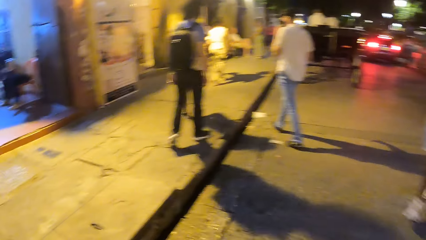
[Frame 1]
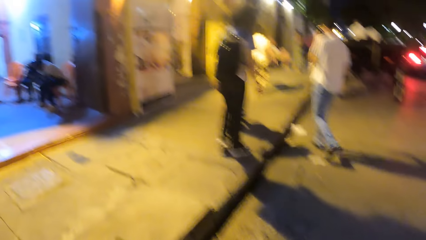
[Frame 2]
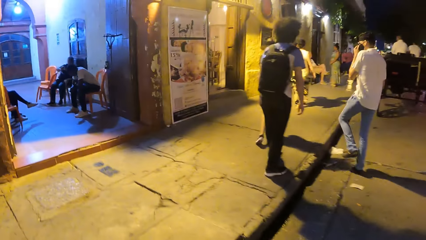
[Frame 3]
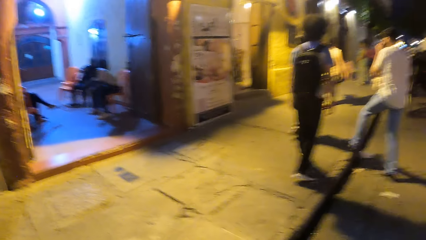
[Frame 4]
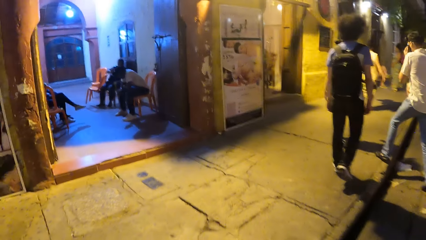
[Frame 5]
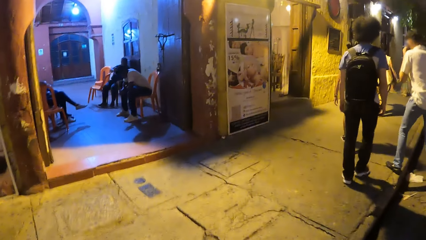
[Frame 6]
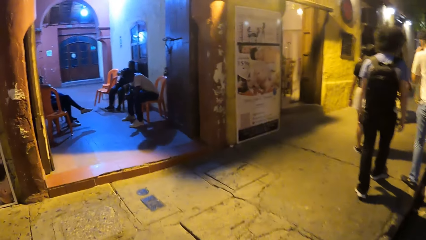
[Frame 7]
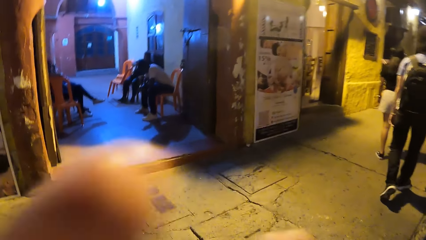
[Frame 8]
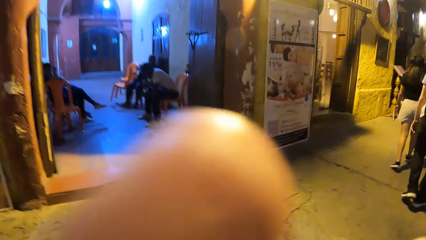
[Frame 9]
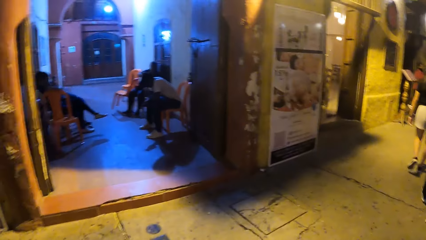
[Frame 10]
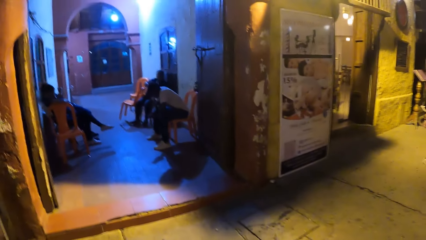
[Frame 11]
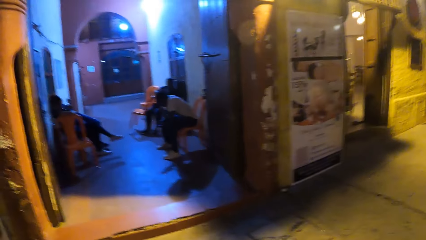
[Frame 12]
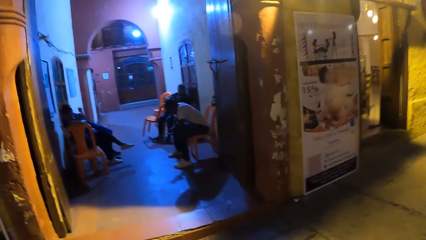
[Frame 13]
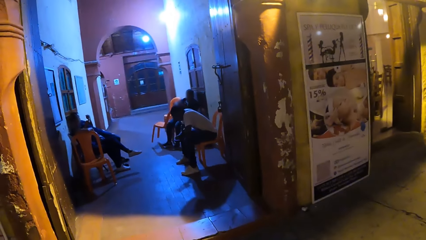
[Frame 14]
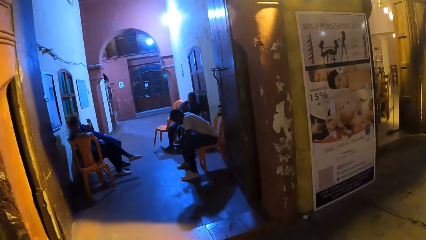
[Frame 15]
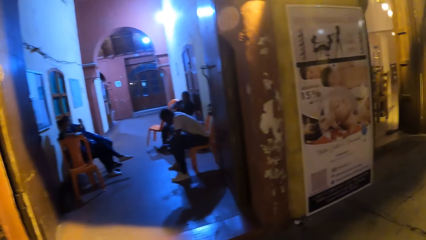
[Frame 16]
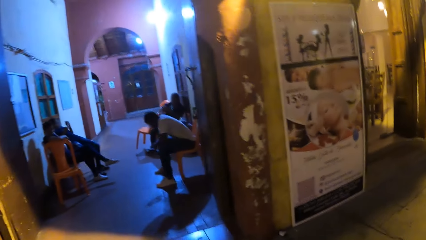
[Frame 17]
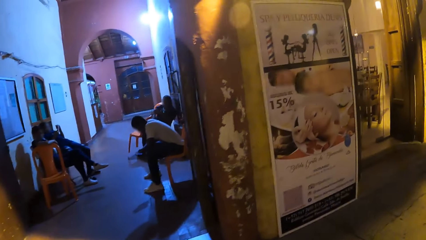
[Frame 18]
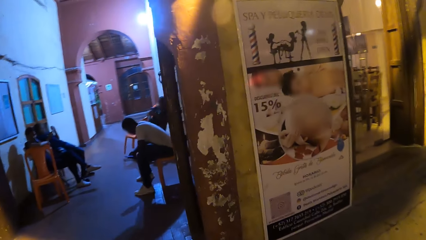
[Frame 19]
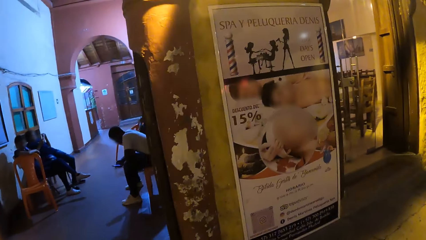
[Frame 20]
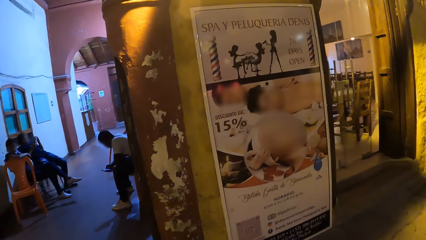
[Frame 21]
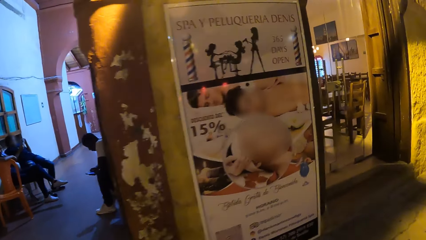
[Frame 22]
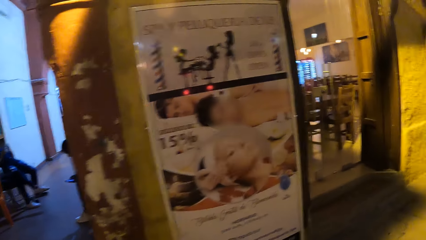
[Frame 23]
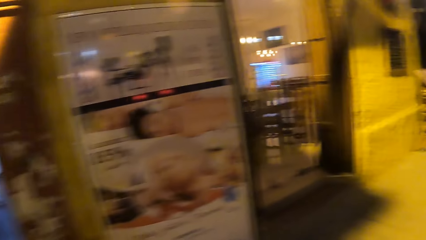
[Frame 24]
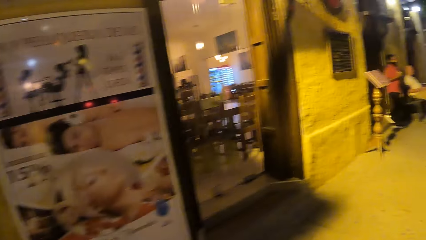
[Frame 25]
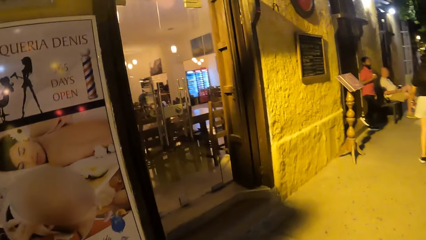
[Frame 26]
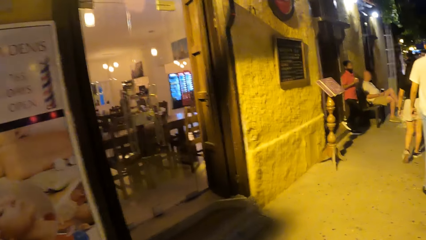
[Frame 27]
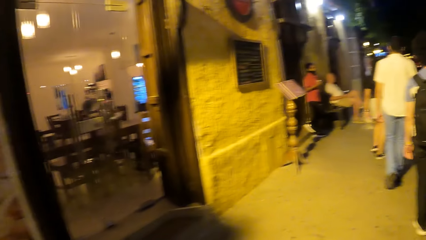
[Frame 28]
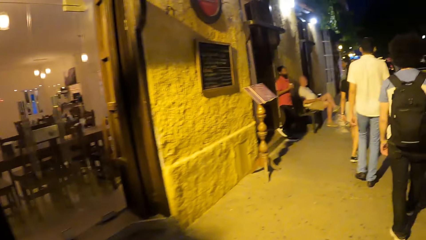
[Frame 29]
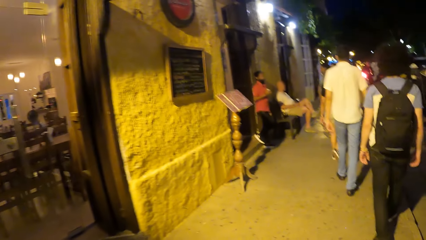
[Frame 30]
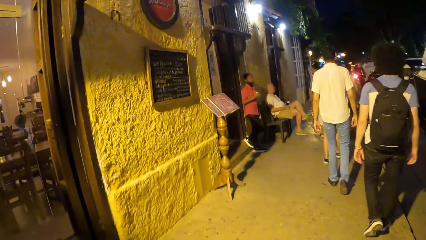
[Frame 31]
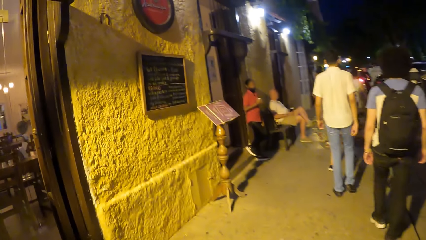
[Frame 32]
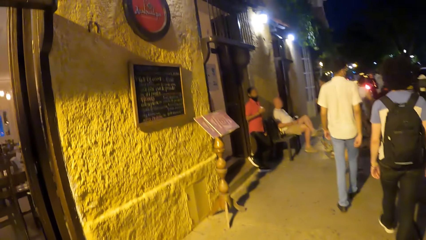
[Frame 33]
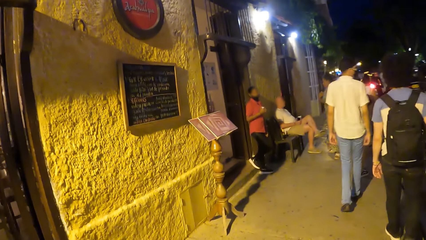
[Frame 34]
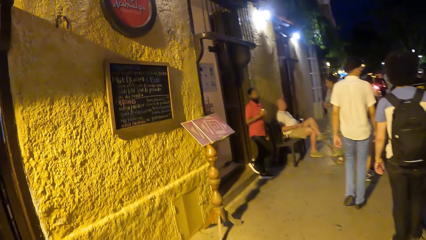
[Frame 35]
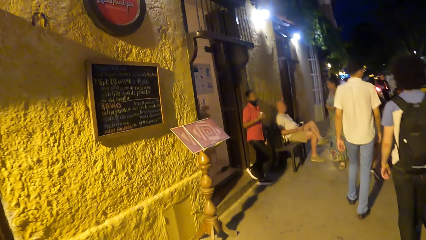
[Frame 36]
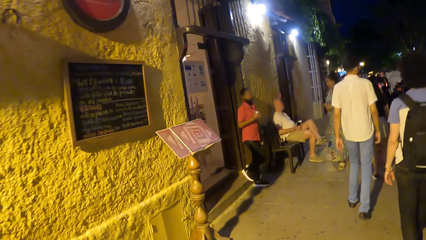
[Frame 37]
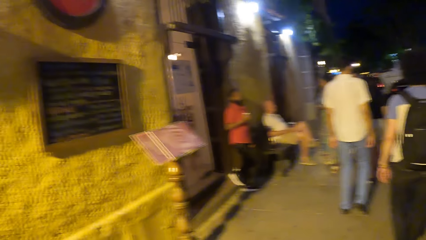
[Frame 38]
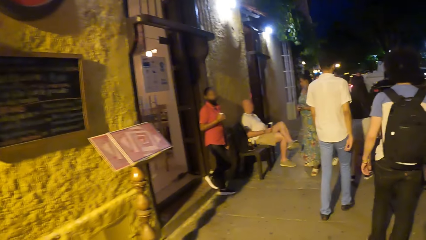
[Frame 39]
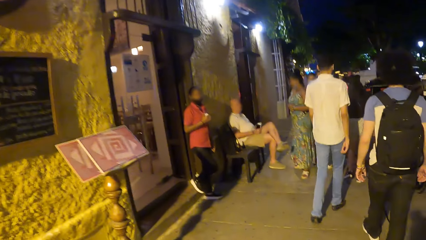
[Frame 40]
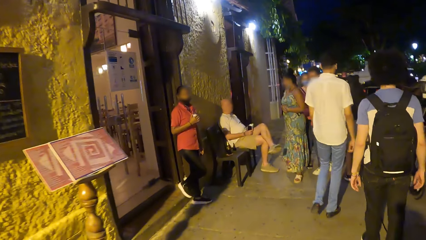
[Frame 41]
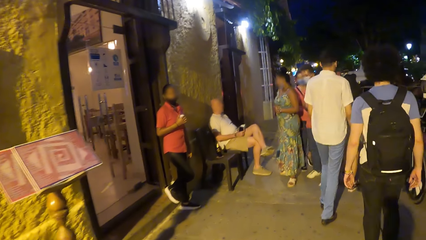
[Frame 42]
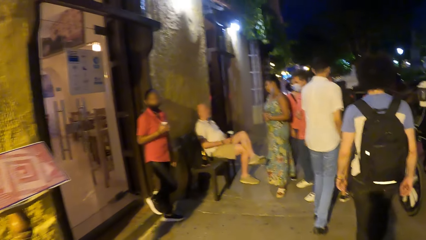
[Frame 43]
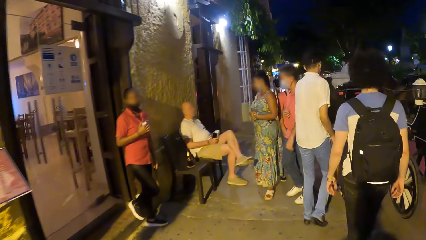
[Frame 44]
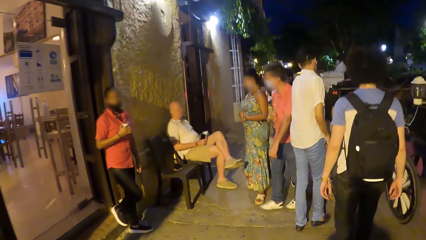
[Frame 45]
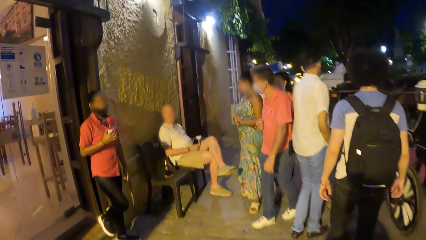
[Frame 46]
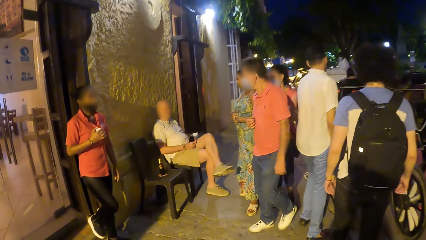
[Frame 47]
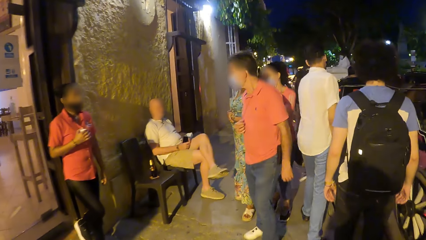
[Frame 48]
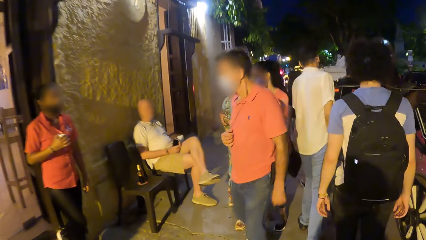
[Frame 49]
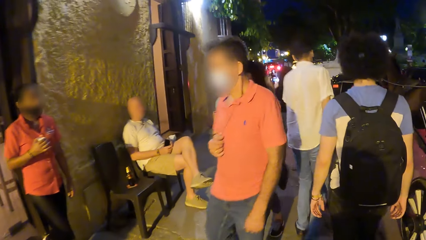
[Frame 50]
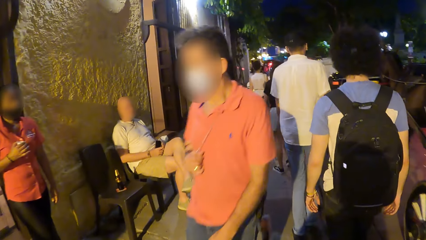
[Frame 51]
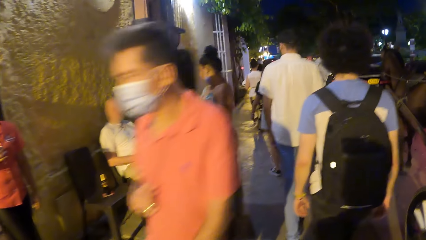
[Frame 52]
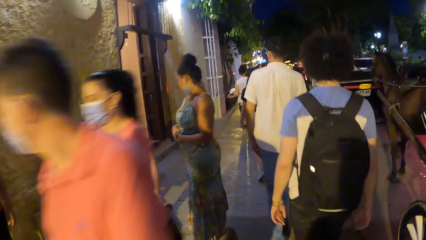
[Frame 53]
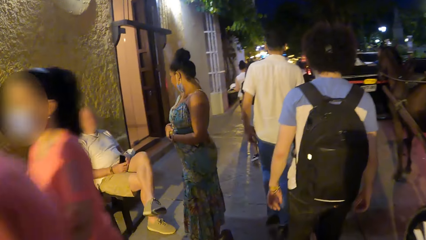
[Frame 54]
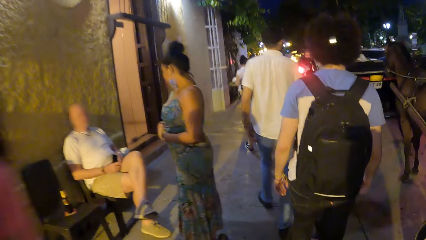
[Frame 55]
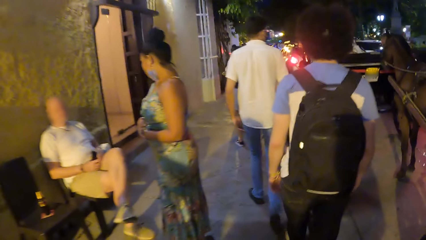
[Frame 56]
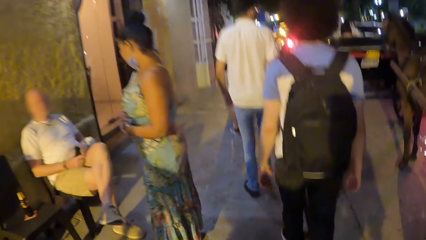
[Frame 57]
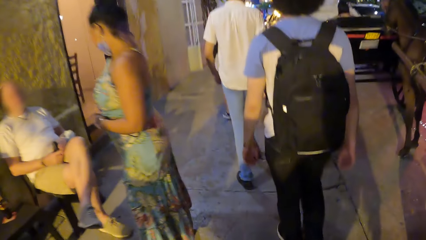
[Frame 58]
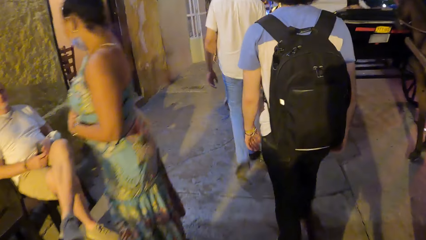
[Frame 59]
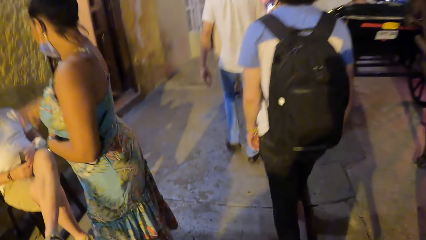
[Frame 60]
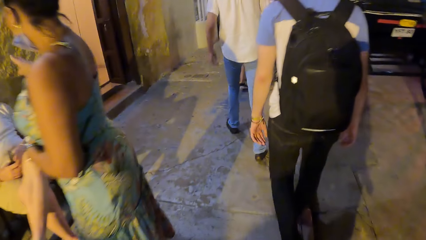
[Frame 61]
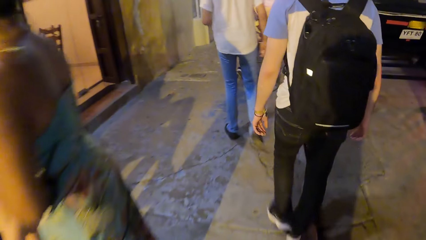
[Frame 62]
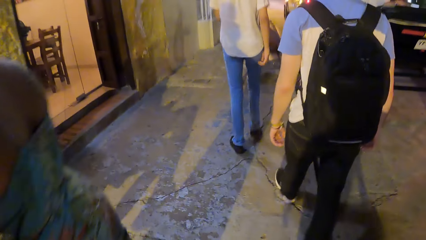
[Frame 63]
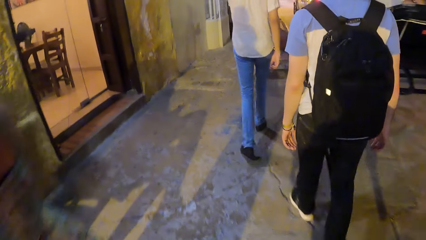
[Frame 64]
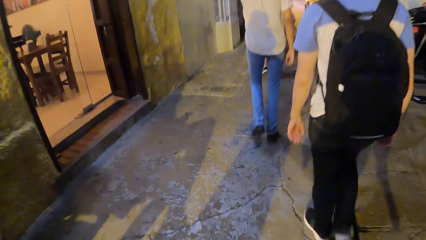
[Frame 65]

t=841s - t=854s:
The camera wearer stares at the corridor. They walk around the road.

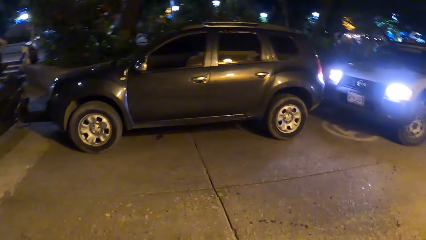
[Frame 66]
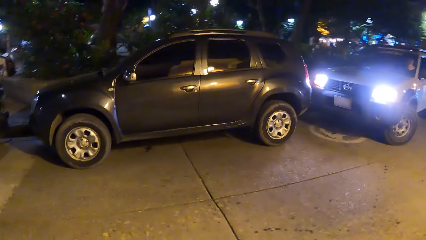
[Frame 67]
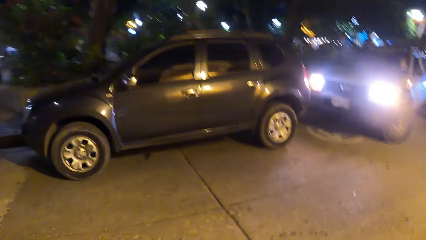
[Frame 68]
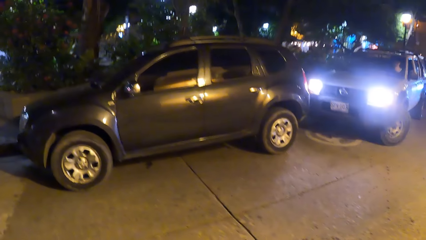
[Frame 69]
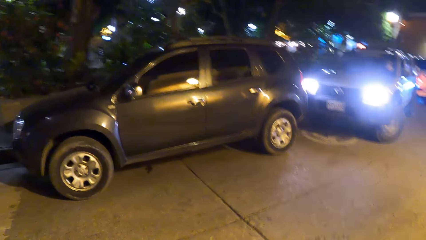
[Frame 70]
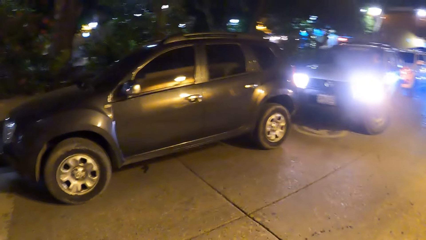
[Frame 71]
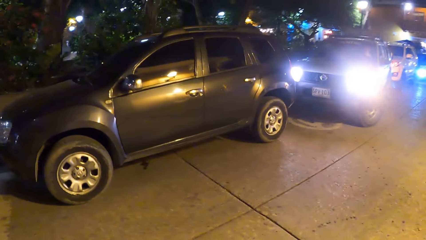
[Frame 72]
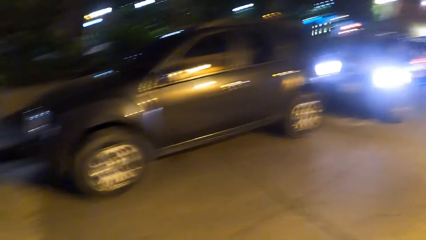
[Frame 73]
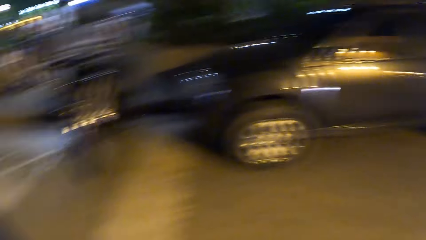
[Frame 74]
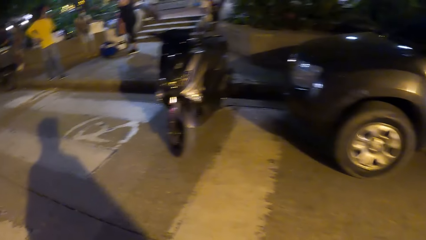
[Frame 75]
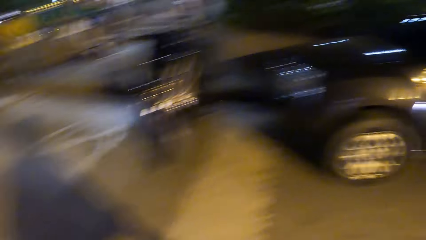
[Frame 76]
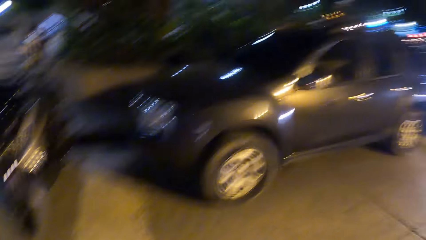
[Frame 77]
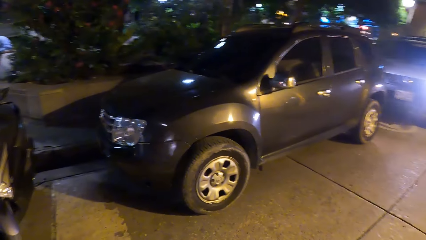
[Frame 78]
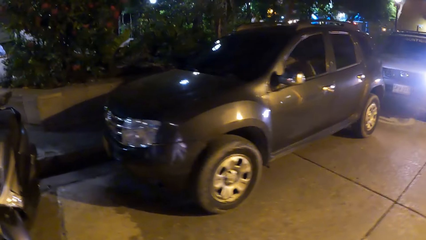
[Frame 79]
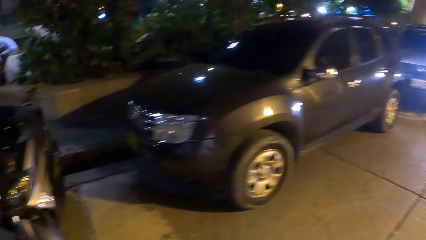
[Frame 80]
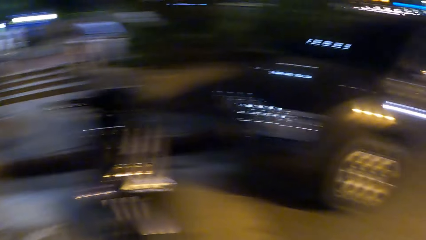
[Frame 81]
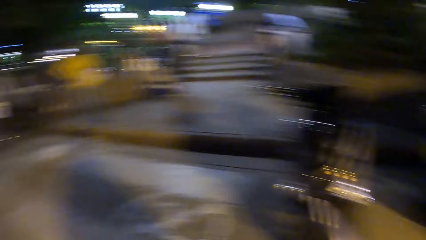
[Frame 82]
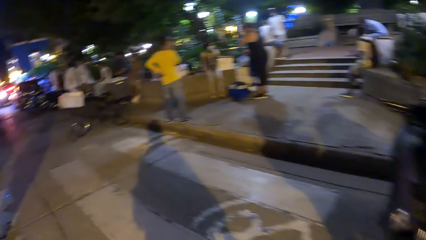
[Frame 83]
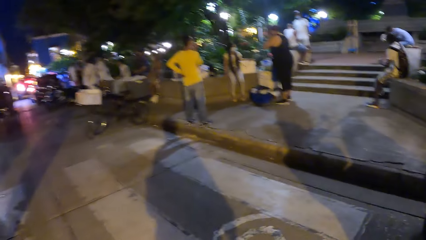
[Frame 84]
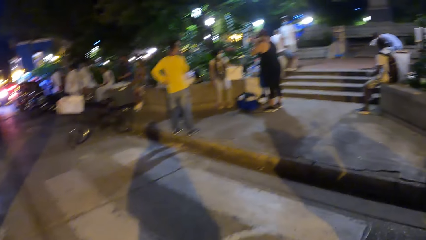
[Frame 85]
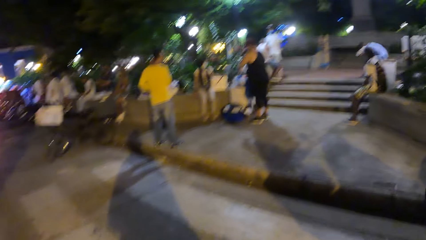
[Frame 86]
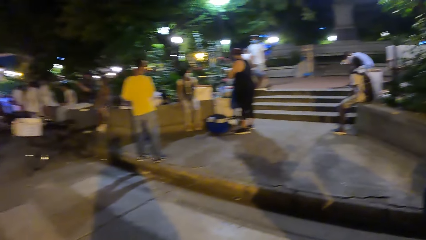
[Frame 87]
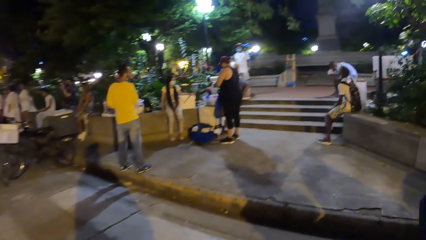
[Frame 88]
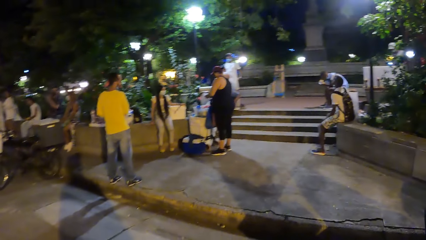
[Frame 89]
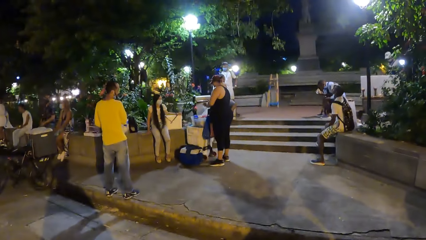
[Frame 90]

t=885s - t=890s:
The camera wearer looks around the road.
